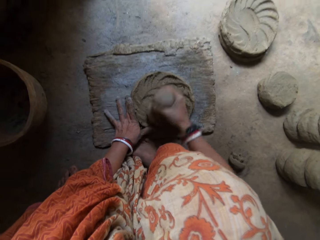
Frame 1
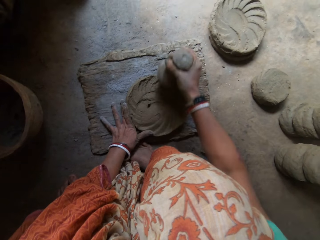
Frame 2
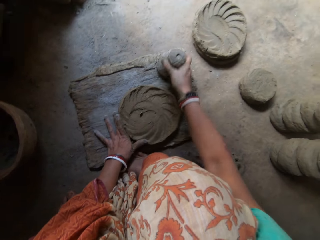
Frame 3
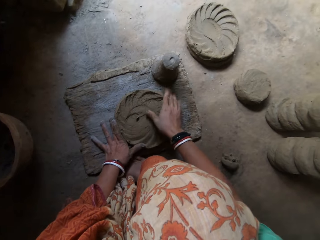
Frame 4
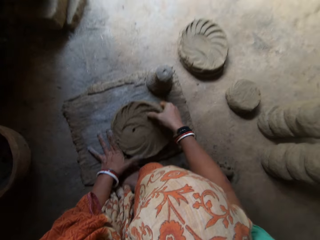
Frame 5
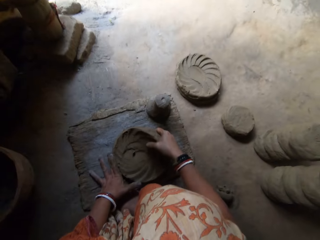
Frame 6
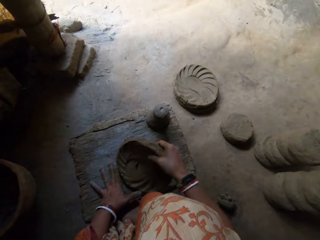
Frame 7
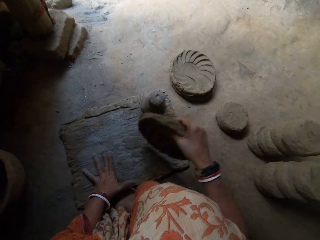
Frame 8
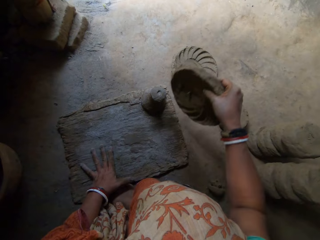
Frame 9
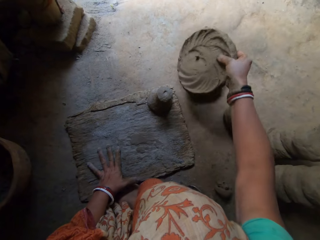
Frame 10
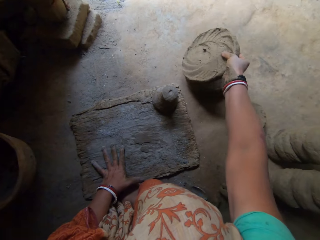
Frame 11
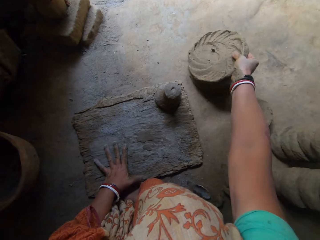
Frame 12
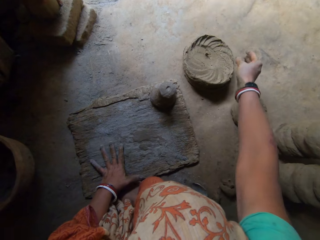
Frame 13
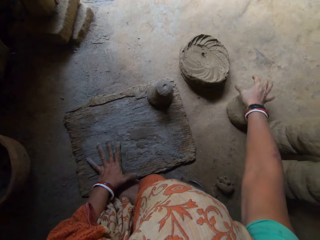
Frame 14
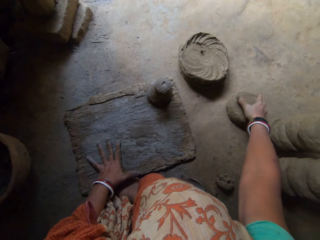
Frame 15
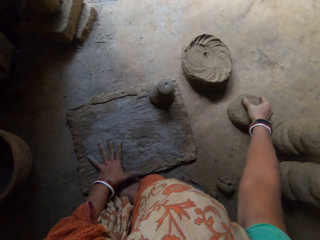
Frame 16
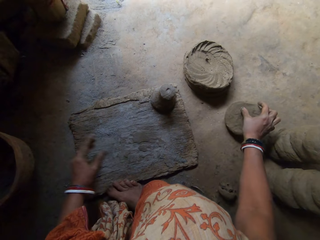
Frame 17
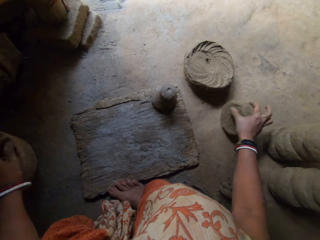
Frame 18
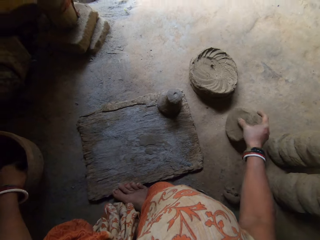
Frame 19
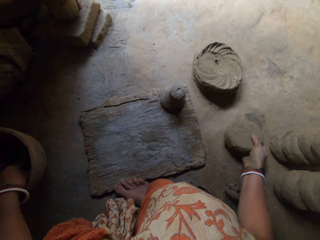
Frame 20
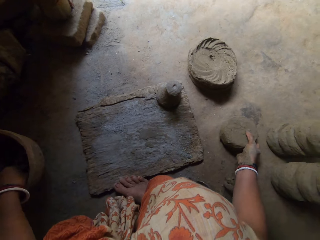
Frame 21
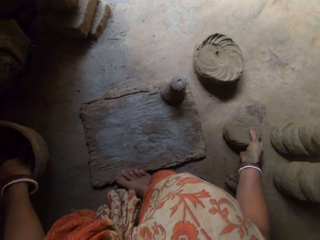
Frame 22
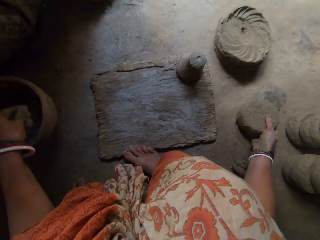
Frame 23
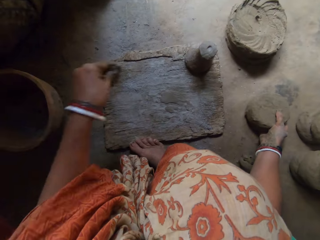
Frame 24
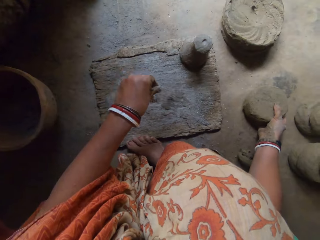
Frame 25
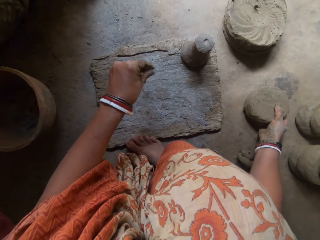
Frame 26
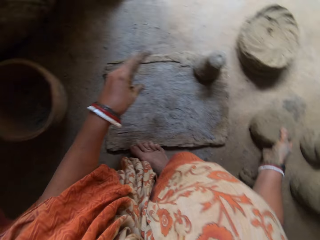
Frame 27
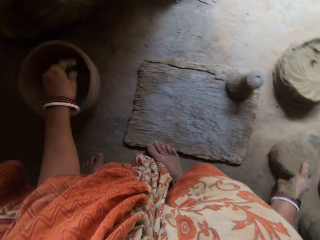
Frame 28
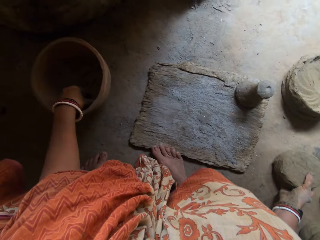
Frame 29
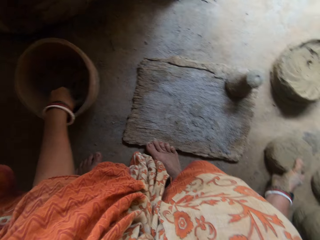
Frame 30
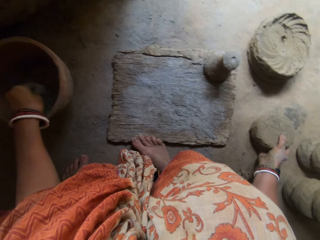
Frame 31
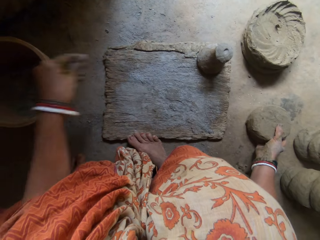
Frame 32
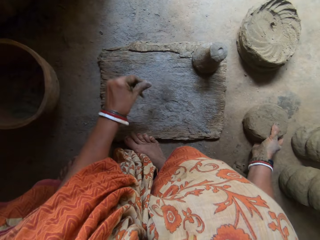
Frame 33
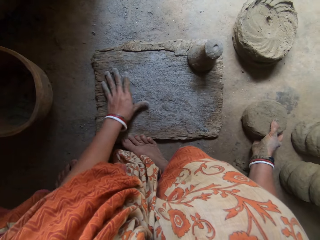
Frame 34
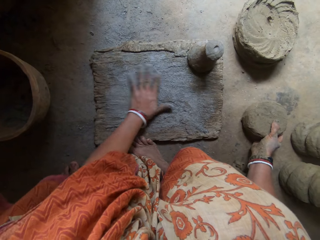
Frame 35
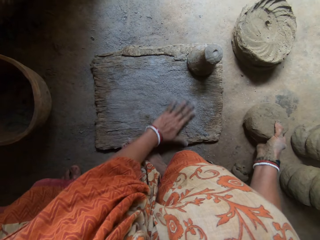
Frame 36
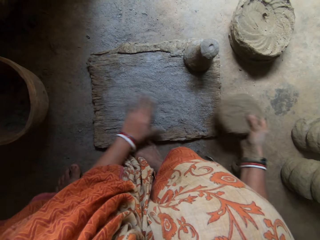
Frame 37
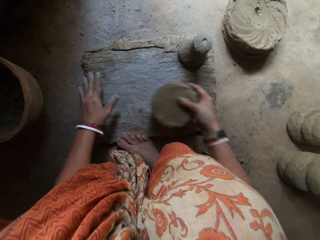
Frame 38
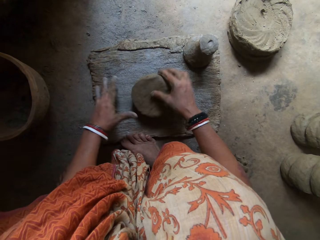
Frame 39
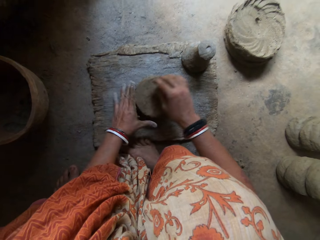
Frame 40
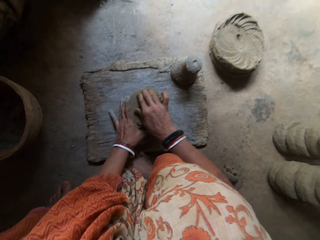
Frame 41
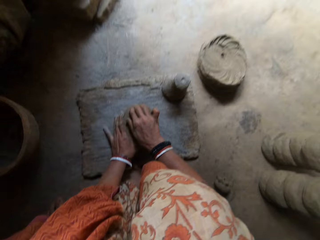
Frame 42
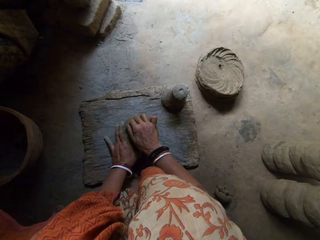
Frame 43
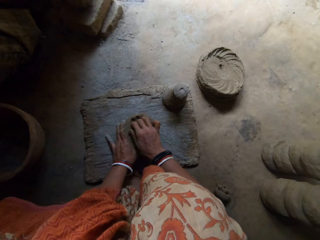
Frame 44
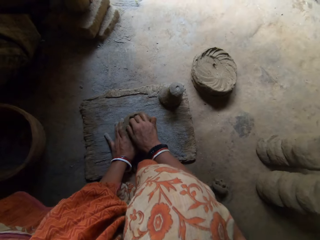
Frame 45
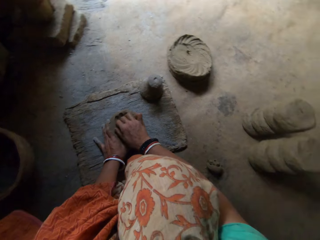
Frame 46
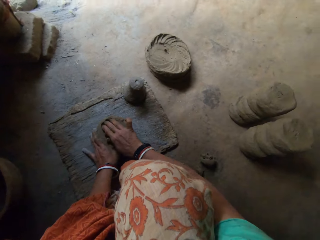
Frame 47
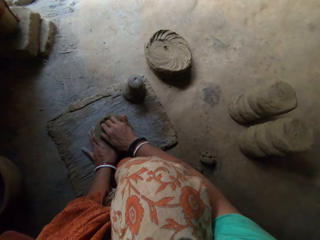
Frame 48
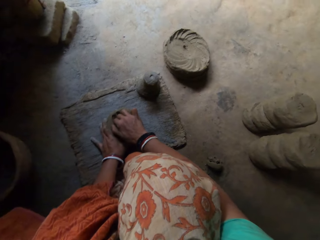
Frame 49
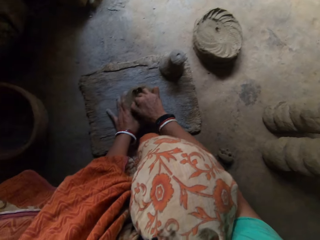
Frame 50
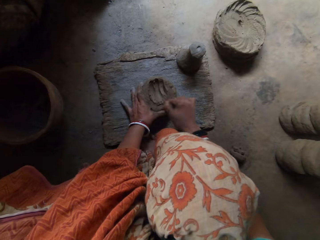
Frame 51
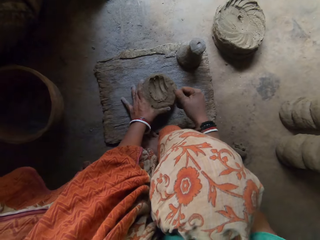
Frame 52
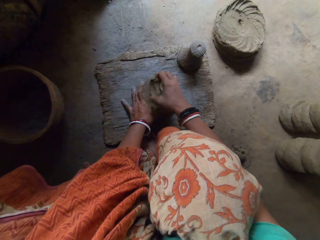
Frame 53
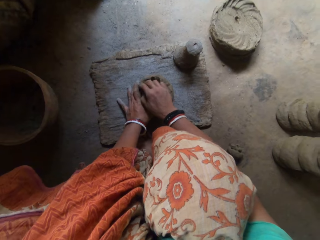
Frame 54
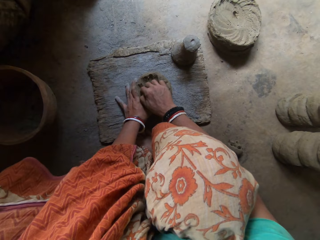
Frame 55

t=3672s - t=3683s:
The camera wearer drops the pestle. She puts dry clay on the wood. She drops the clay by her side, on the floor. She picks a mold of clay on the floor with her right hand. She scoops ash in a pot and sprays some concrete powder or ash on the flat wooden board. She scoops the ash in the pot again. She rubs the powder on the flat wooden board surface. She puts the clay on the flat wooden board. She scoops some clay with her right hand and removes clay using a hand.

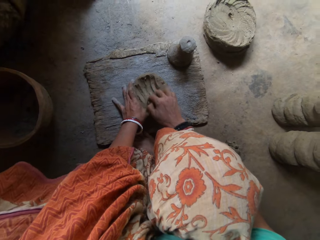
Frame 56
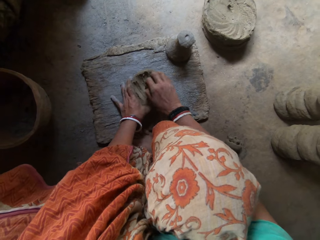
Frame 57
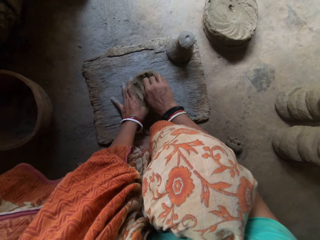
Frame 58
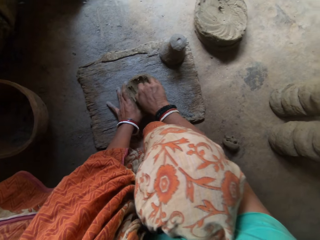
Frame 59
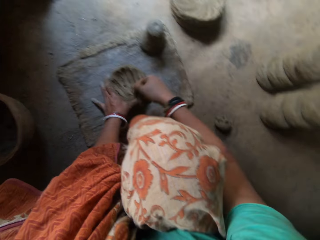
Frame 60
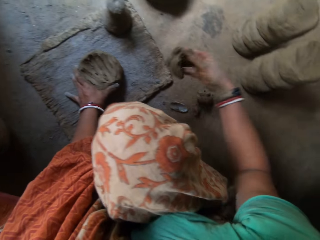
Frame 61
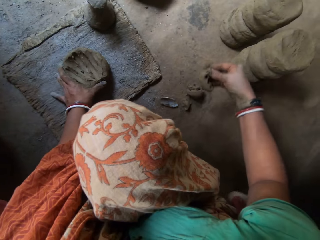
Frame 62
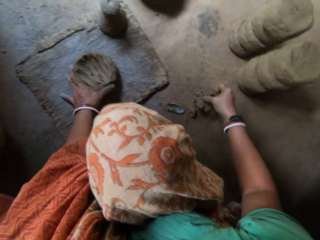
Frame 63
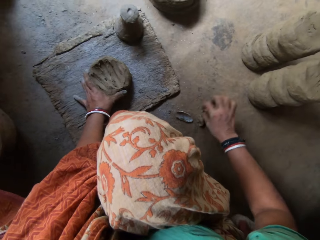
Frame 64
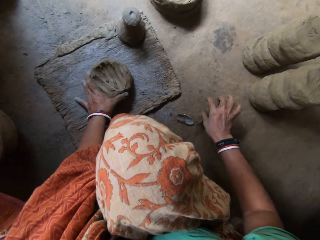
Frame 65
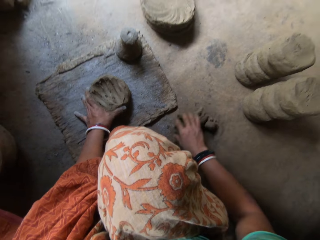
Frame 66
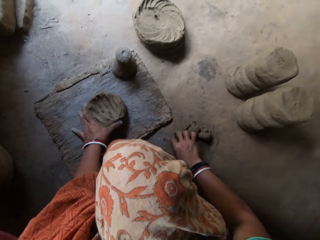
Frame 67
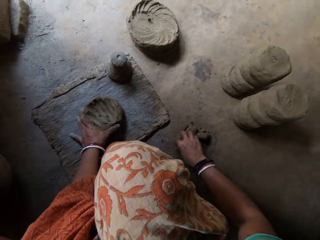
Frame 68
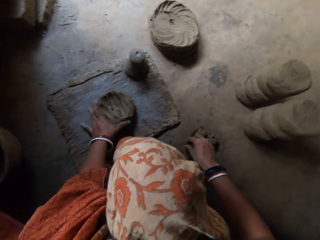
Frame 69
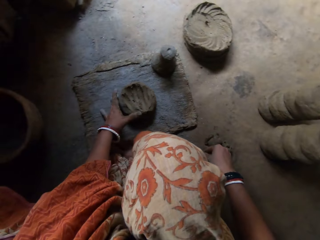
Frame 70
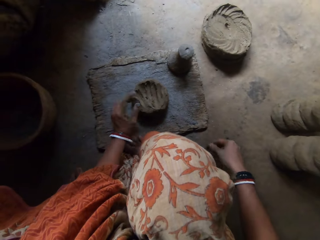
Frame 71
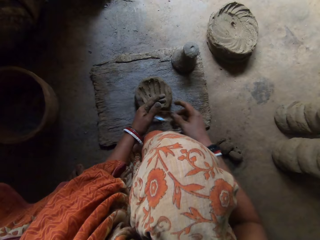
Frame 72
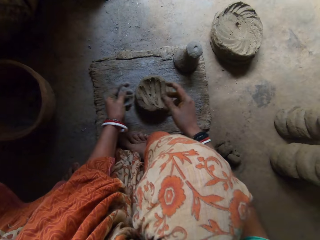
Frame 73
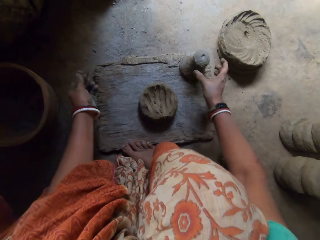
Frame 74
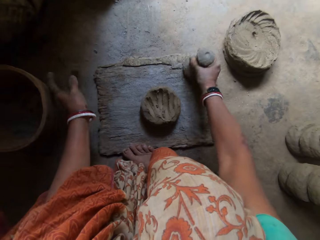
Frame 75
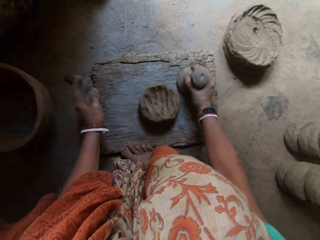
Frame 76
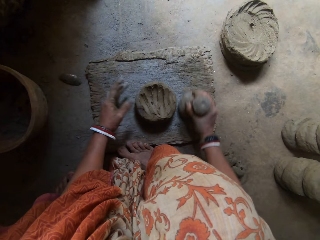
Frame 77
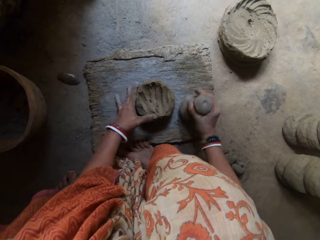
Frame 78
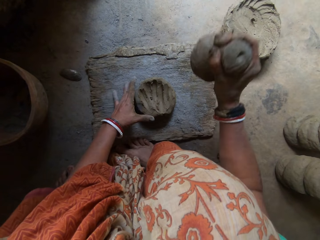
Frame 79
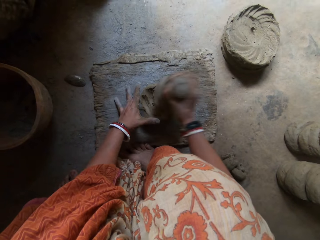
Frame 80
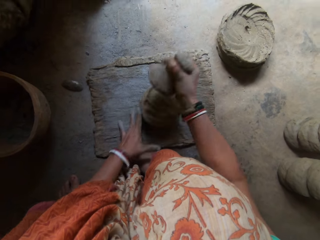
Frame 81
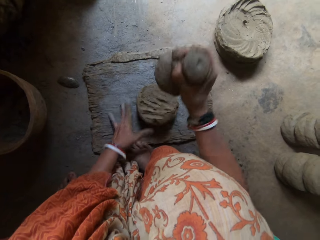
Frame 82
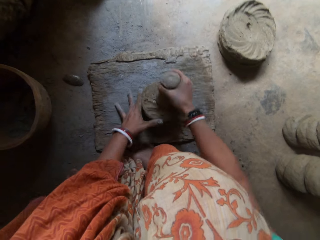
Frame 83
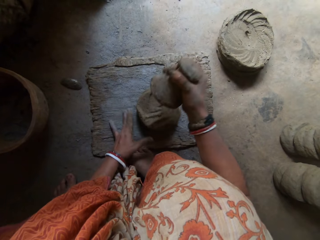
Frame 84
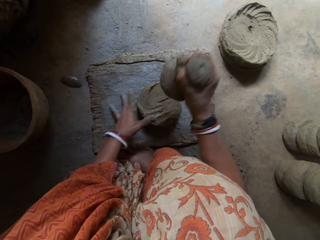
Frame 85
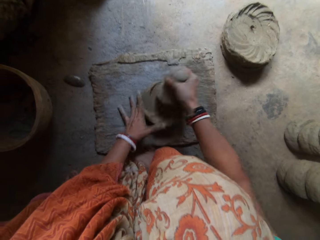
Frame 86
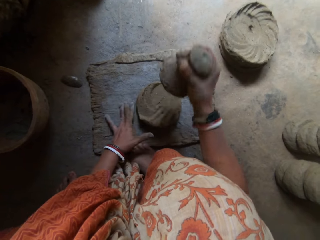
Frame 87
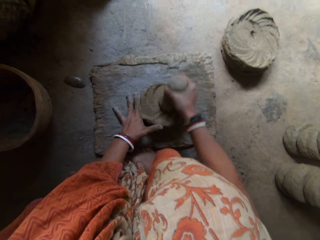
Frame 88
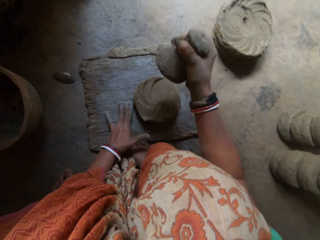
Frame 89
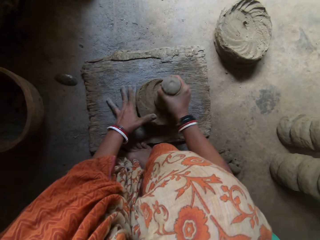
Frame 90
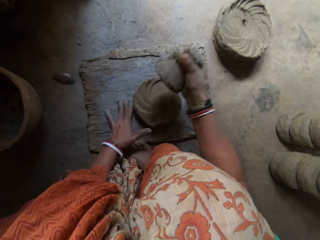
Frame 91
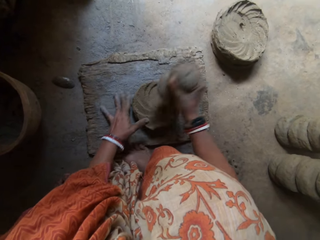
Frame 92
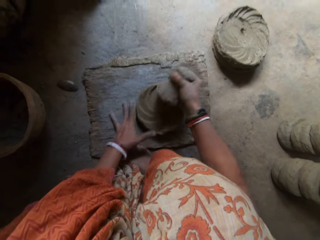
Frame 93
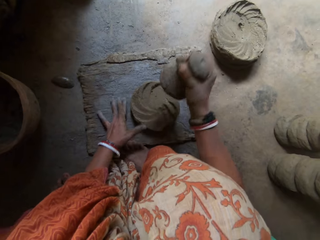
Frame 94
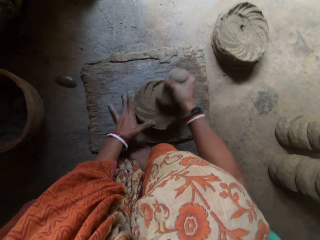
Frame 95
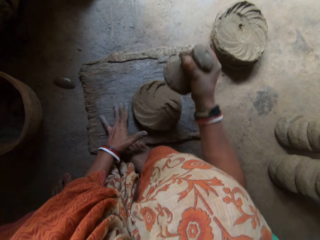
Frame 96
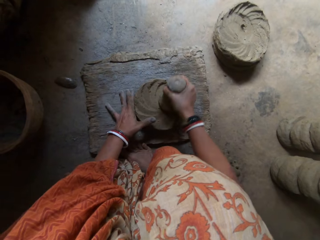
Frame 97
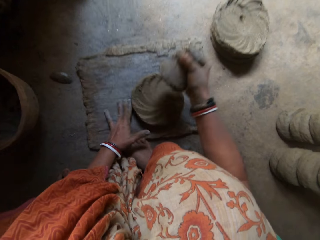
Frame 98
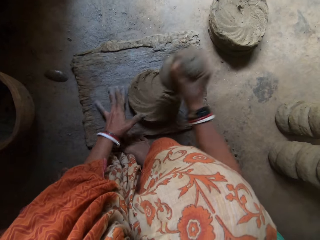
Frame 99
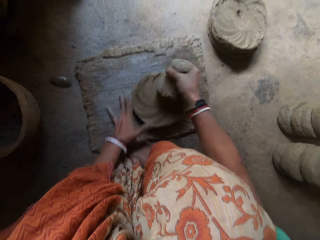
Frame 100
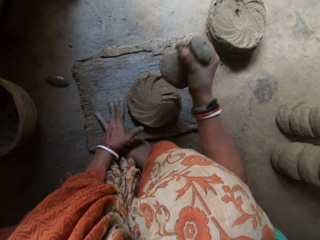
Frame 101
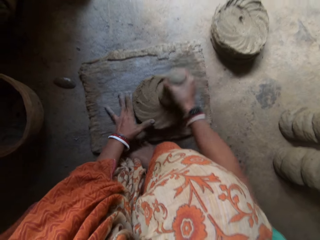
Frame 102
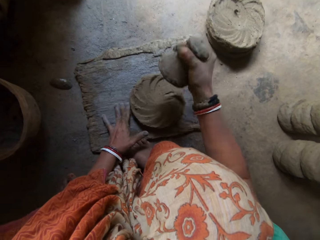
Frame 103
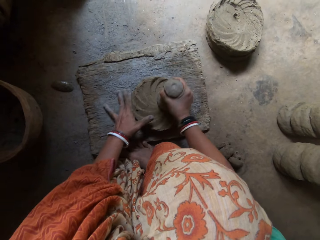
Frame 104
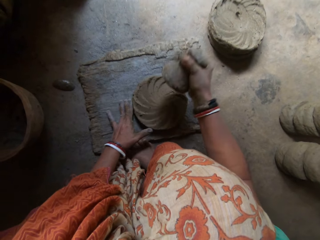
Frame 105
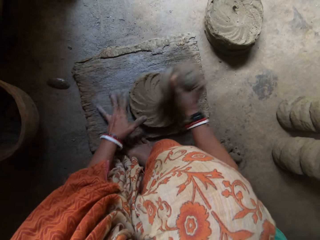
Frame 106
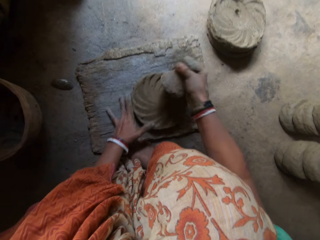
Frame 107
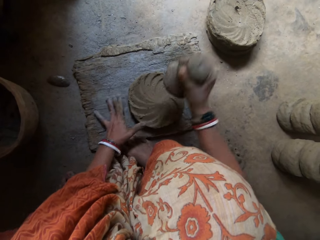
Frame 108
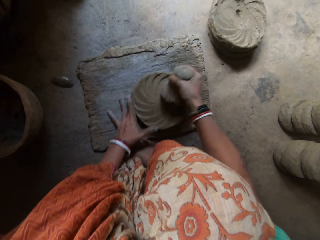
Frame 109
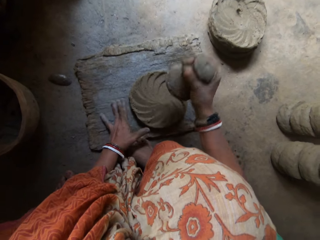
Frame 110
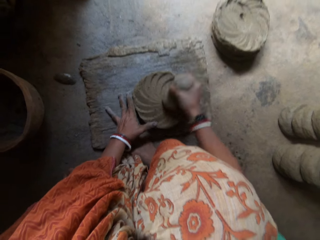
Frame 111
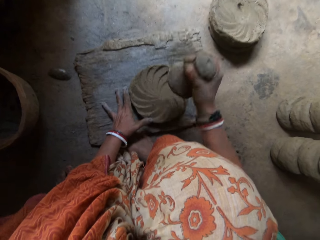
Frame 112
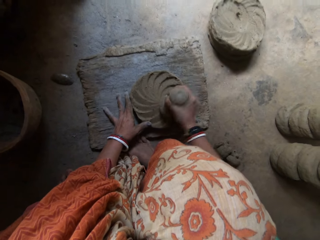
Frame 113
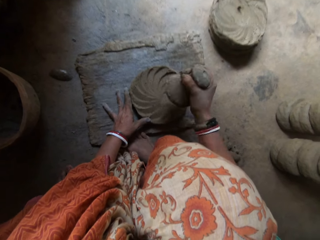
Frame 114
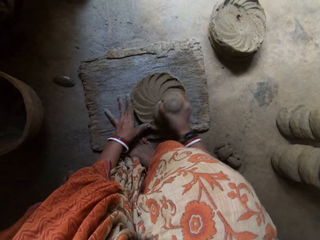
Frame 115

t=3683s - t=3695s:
The camera wearer drops the clay by her side, on the floor. She hits the clay on the wood with the pestle in her right hand. She picks dry clay on the wood.
